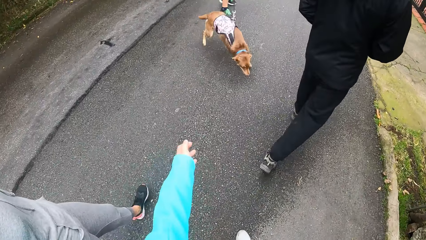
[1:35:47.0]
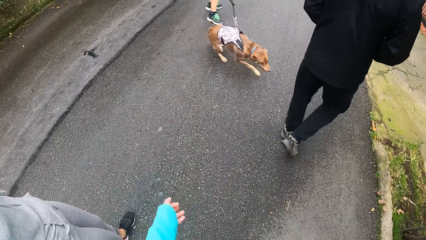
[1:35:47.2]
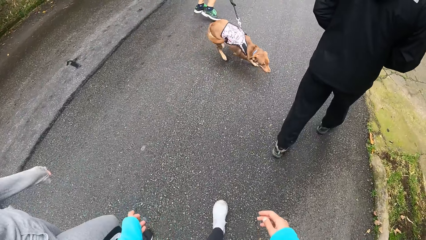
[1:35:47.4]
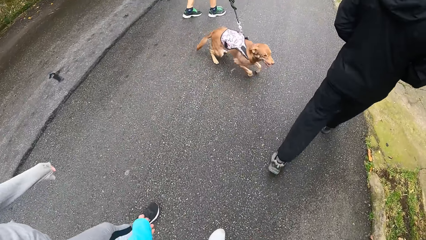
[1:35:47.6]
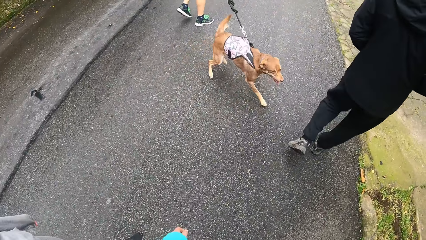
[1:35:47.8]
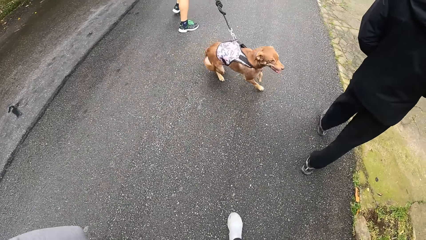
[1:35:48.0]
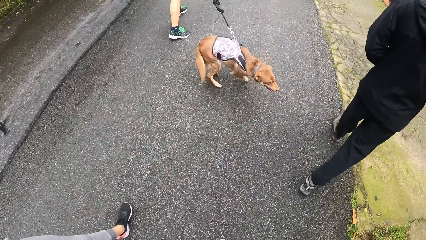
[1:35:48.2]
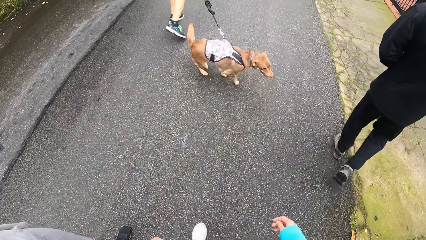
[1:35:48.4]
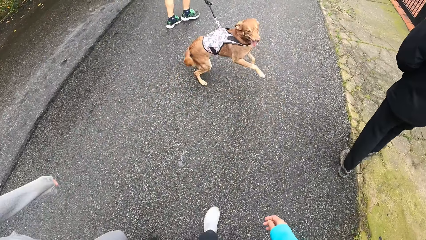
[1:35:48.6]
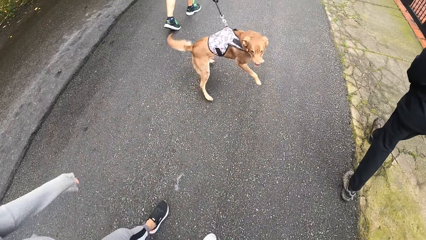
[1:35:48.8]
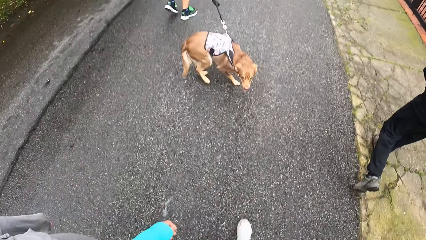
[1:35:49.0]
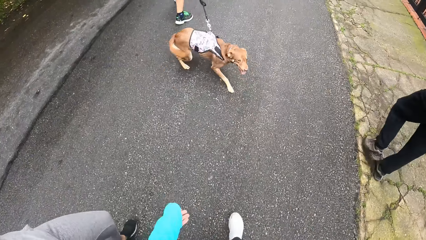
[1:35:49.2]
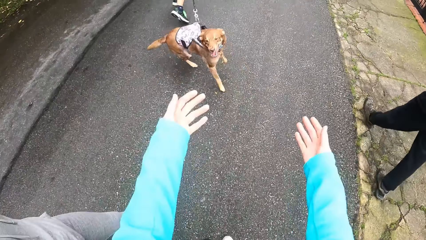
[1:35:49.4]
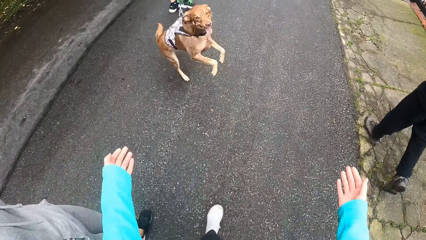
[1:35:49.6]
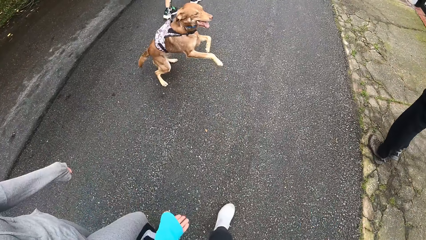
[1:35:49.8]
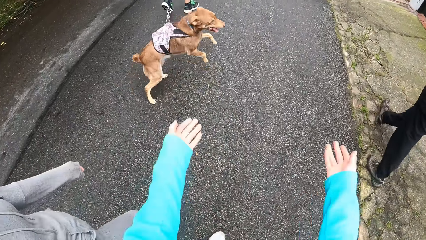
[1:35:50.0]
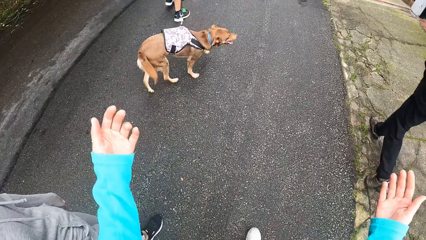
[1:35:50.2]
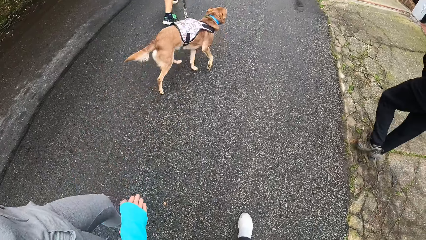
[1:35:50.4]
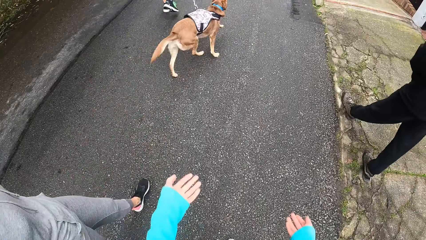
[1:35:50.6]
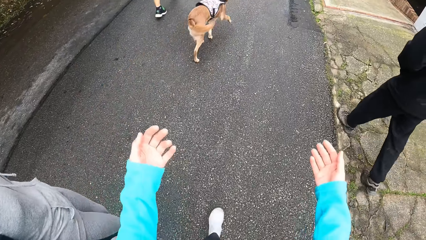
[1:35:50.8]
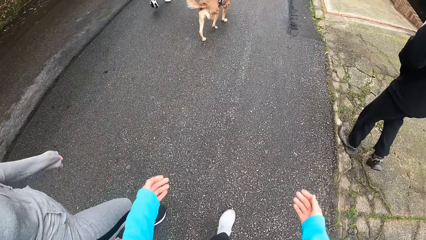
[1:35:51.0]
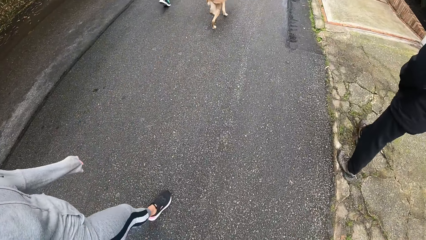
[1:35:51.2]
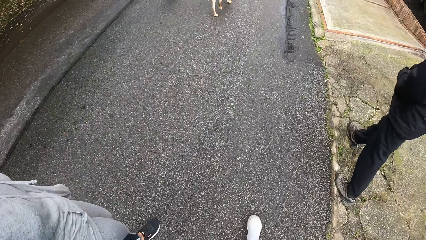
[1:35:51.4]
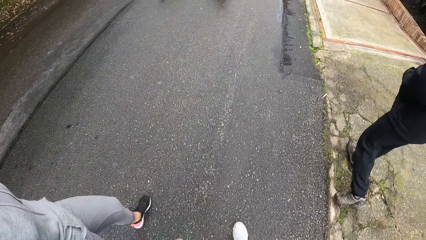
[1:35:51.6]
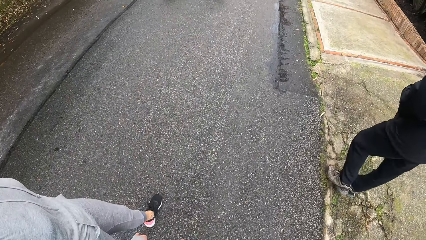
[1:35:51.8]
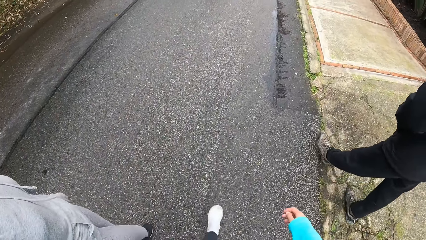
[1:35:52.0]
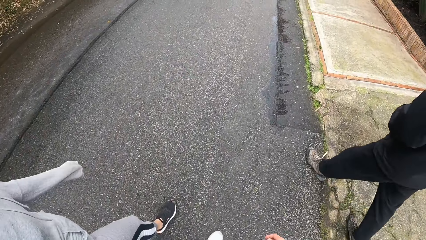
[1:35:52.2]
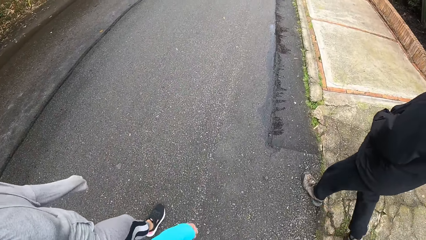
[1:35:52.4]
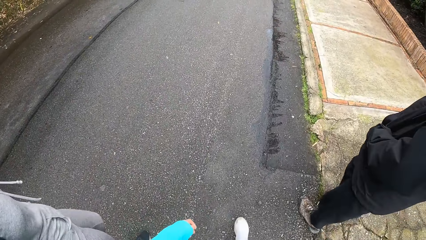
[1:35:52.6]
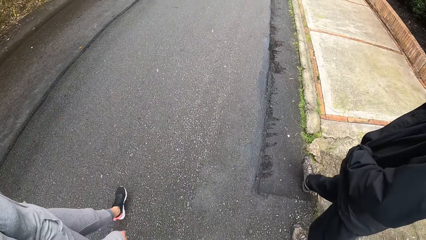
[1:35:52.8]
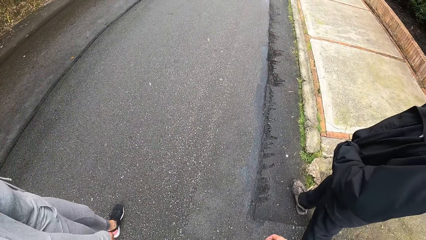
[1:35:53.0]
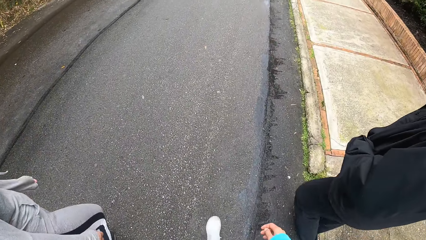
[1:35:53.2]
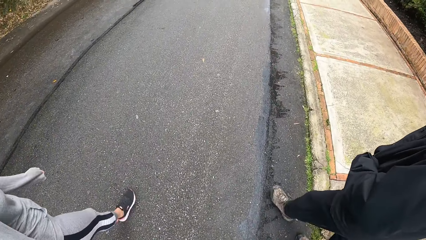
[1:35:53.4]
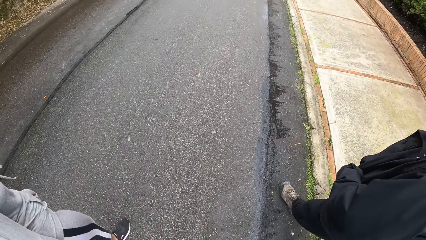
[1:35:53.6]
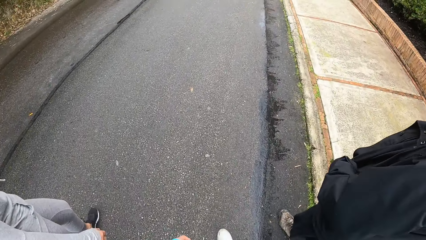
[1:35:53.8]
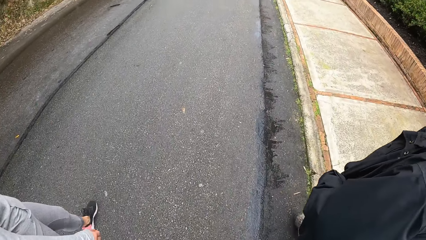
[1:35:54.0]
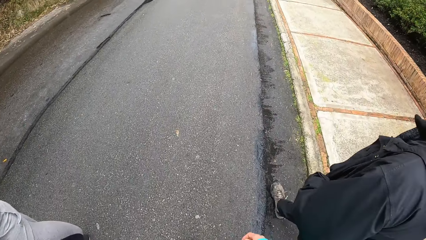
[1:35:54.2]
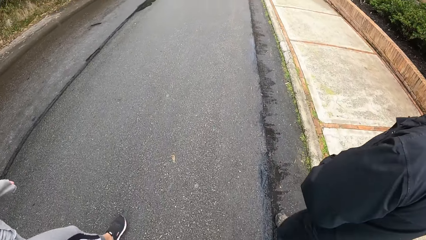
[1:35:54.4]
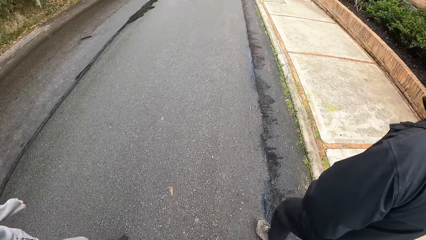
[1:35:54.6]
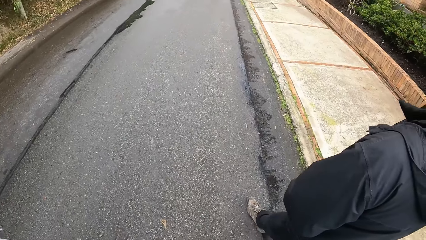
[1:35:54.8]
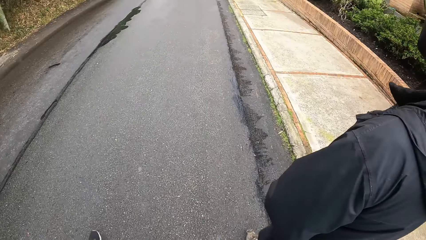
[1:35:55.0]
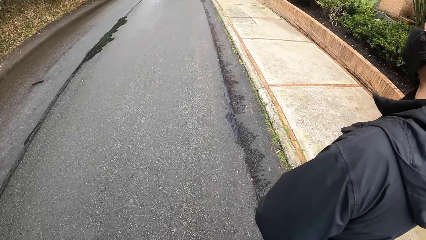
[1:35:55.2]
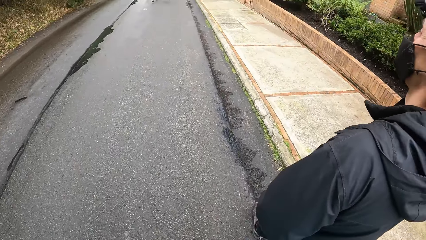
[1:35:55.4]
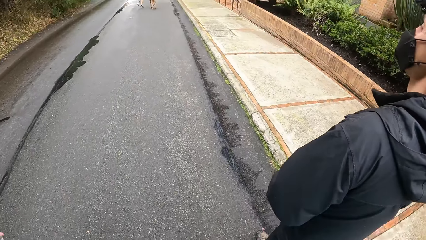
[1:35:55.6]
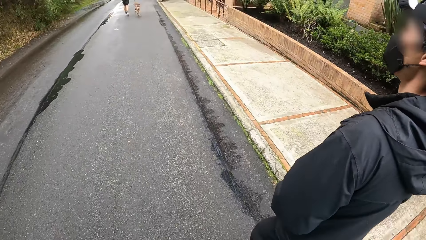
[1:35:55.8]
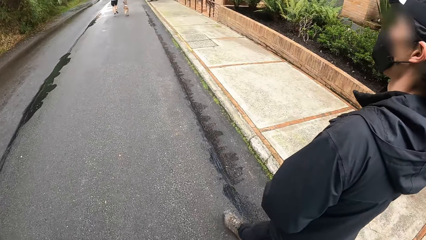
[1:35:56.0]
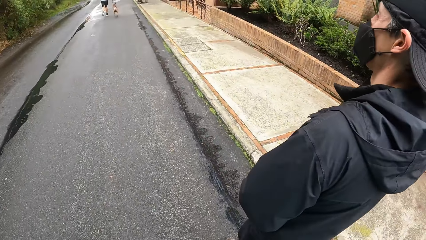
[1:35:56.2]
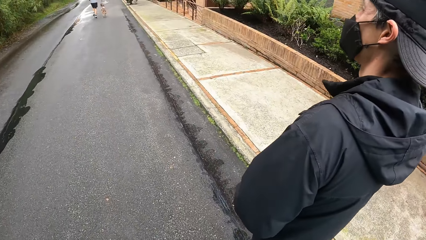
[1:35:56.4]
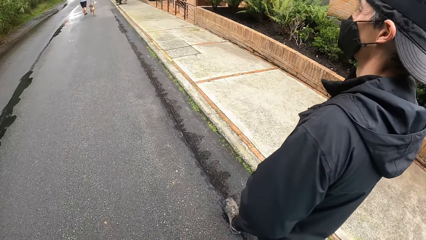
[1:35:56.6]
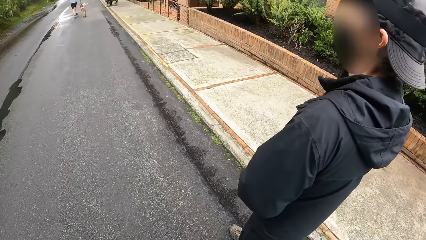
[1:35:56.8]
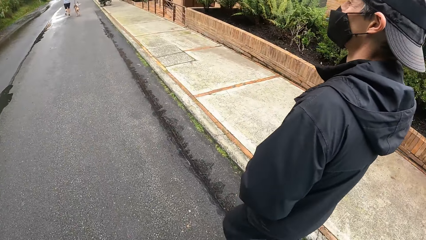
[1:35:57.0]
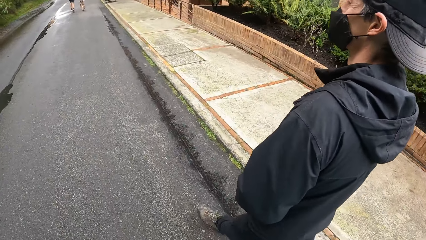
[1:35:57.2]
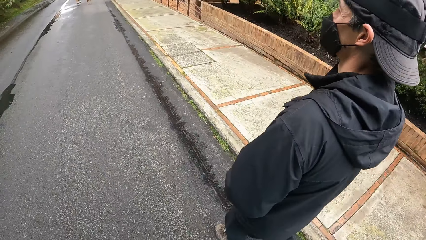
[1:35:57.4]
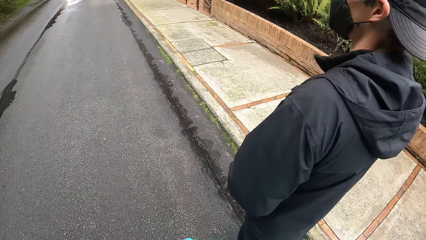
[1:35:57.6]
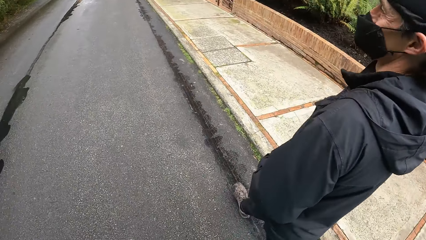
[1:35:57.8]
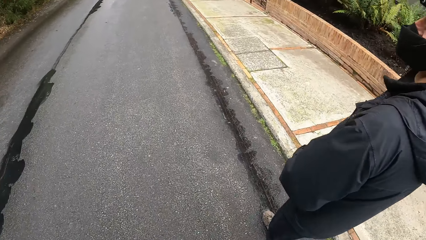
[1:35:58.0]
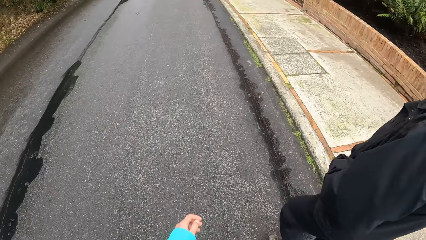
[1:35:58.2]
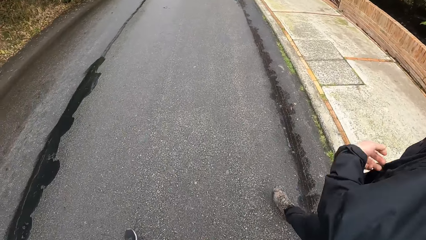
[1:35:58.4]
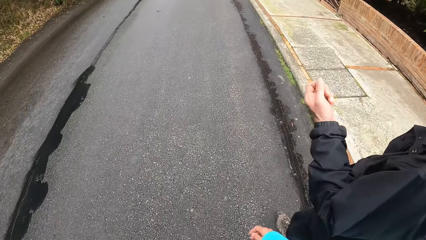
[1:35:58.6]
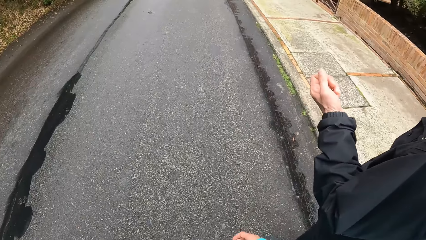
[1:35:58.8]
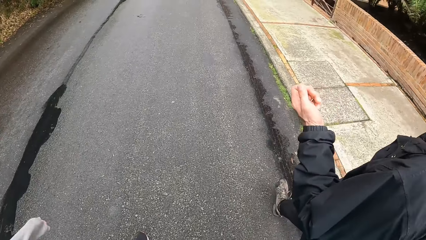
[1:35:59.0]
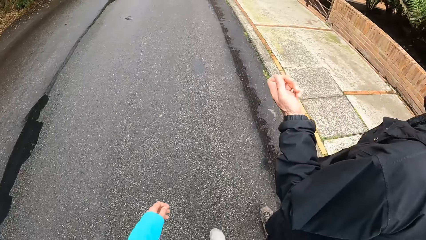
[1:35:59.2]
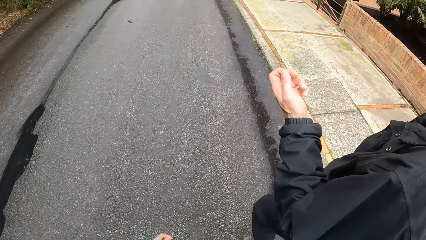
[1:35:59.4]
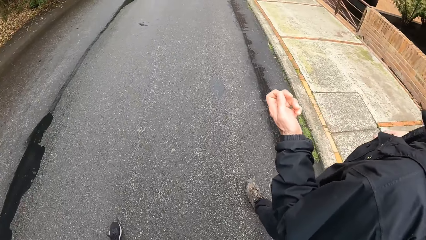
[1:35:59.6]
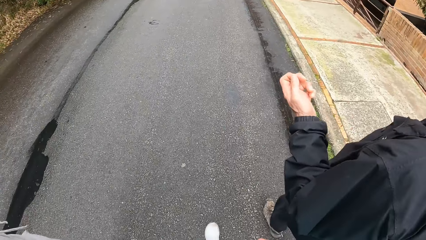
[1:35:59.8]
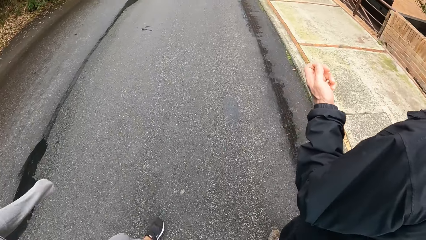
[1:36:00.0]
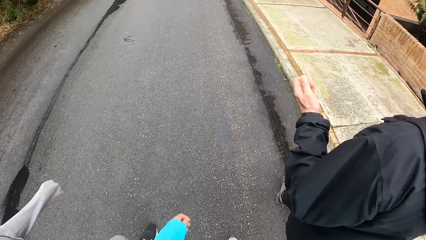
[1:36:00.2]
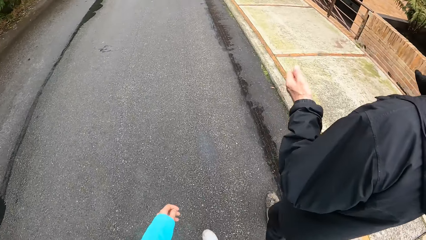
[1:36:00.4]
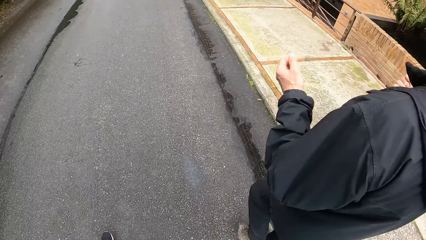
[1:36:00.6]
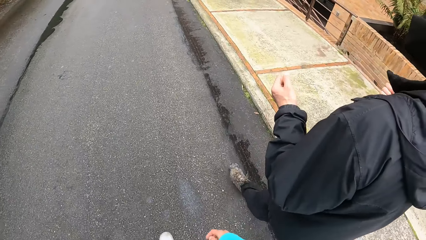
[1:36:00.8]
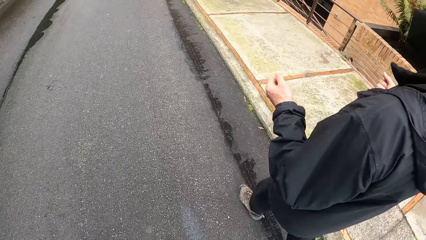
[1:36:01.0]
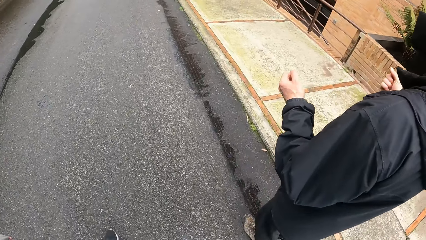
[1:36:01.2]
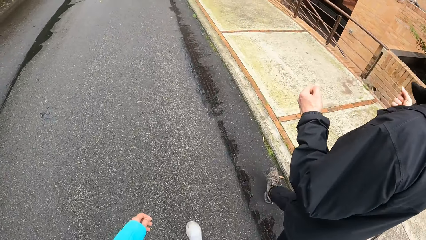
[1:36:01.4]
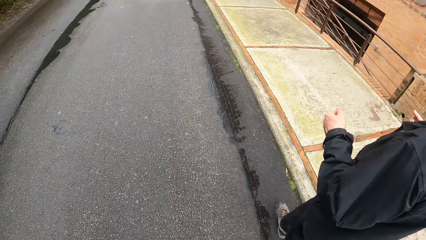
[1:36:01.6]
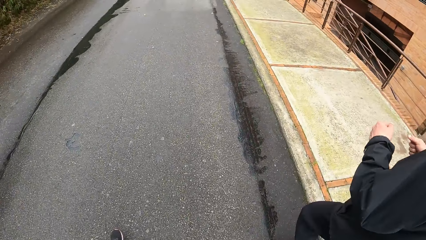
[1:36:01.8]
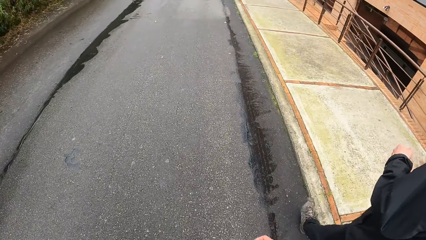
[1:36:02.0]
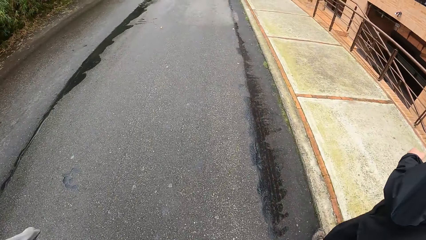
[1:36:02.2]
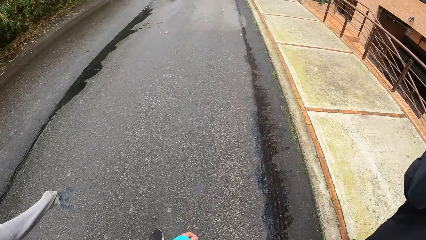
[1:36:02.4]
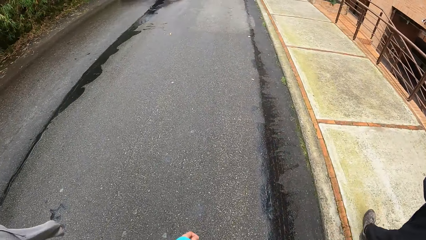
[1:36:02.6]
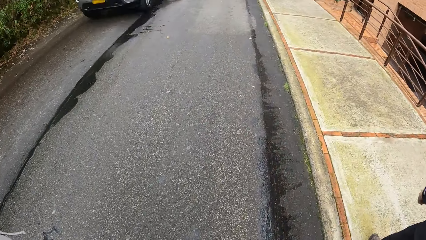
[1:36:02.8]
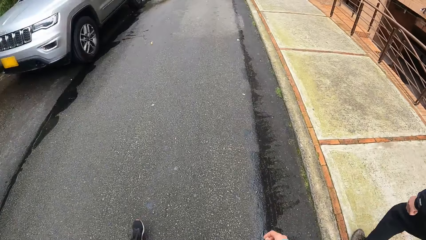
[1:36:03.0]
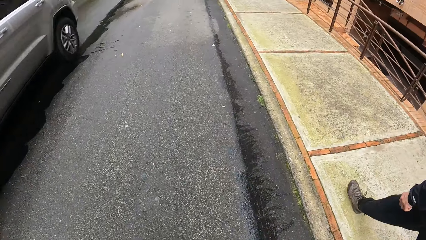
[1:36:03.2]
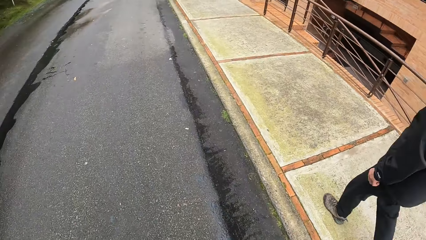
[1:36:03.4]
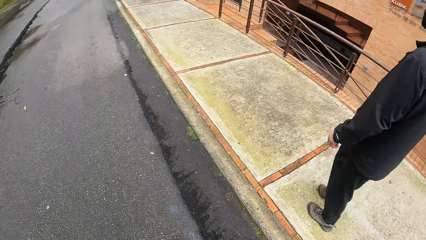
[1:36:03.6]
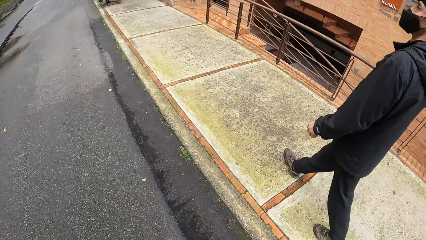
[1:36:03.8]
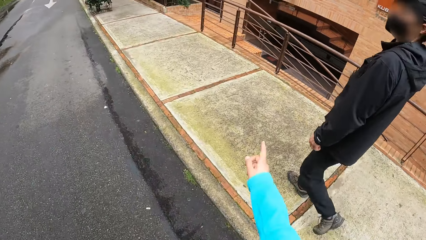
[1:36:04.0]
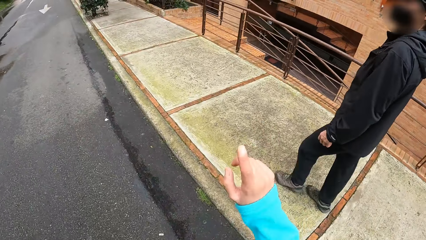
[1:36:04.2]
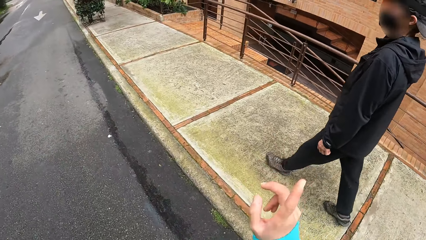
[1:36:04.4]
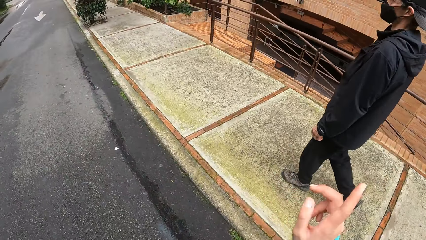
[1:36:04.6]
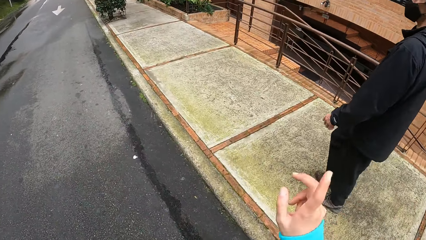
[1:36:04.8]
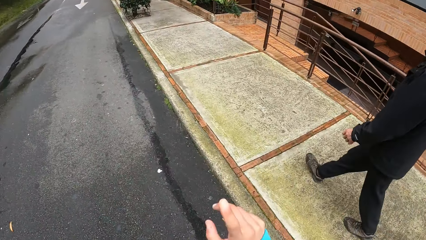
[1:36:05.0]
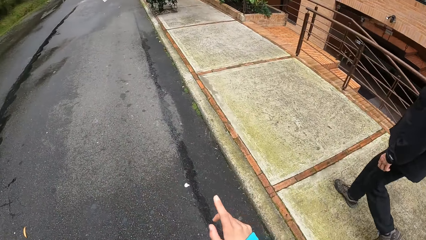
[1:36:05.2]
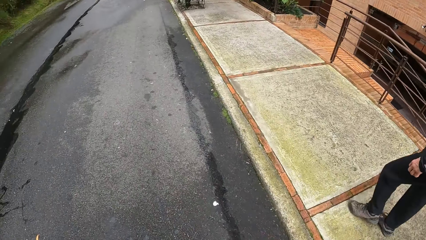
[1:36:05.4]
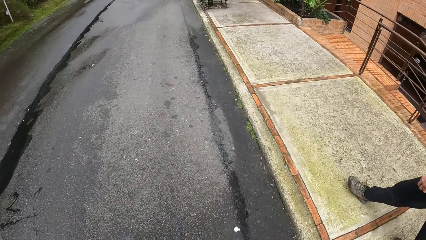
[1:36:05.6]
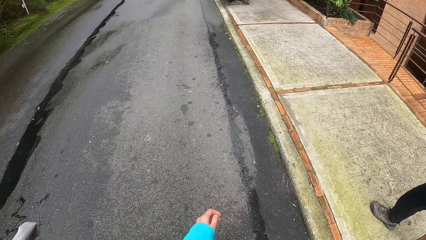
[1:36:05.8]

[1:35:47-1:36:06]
The camera wearer moves both hands. The man runs with the dog. A person walks. The person moves the left hand. A silver jeep drives past the camera wearer, another man and the woman.
